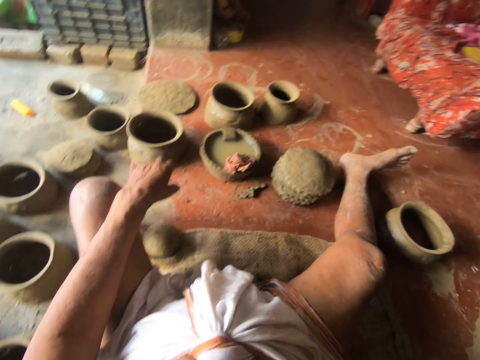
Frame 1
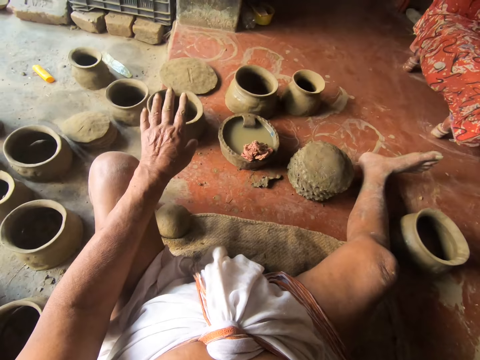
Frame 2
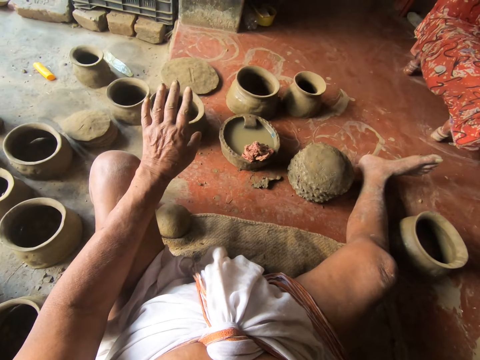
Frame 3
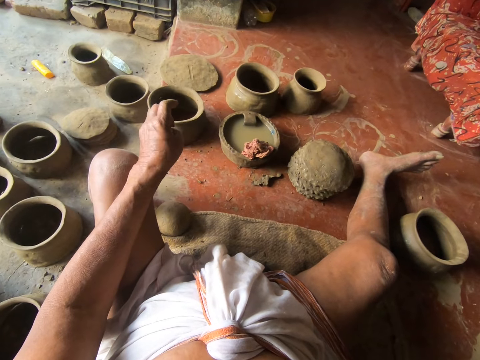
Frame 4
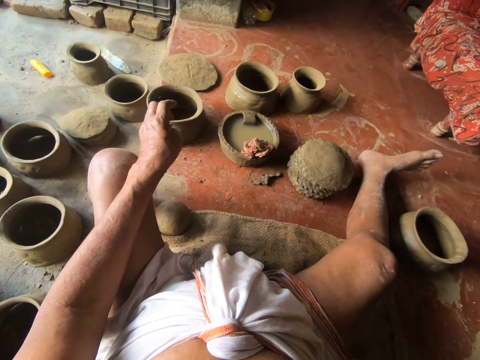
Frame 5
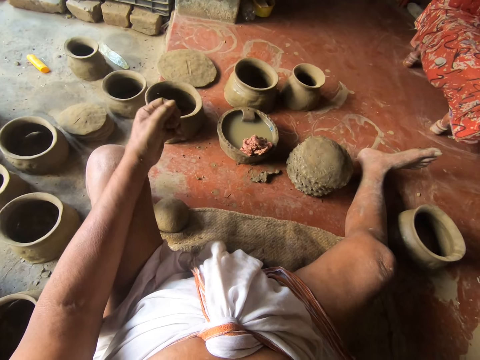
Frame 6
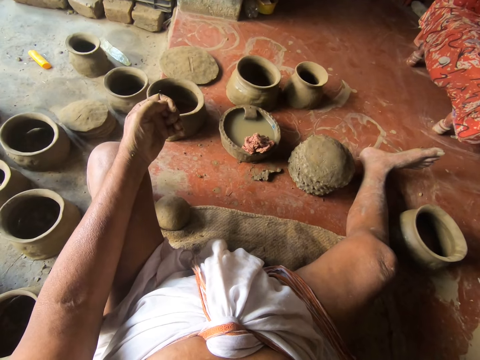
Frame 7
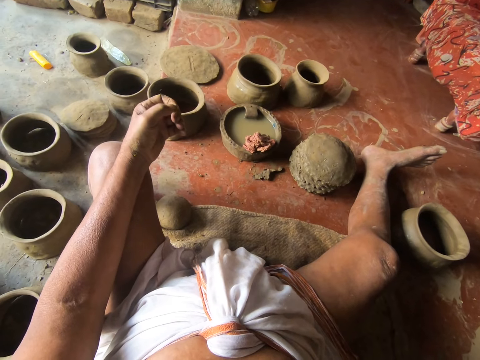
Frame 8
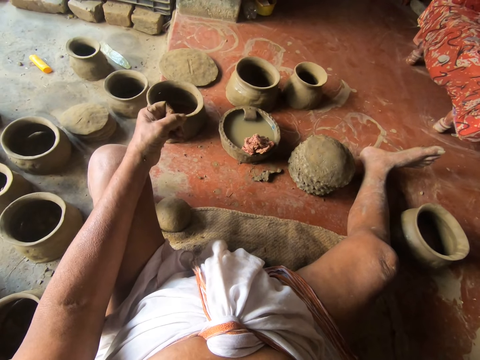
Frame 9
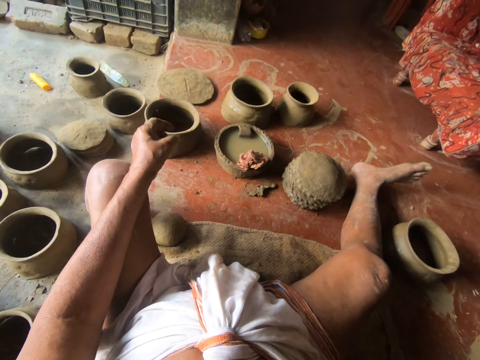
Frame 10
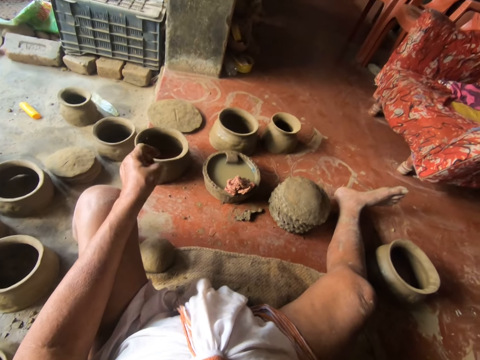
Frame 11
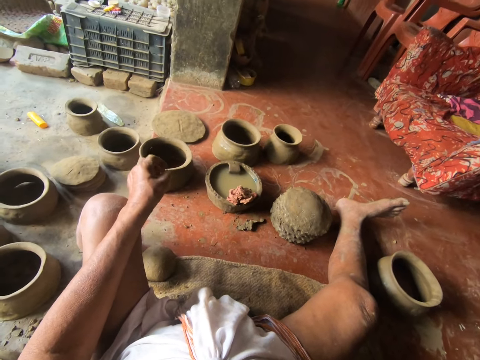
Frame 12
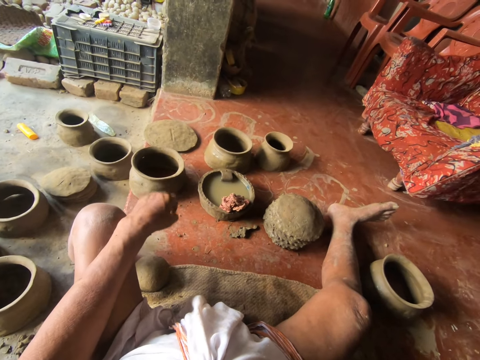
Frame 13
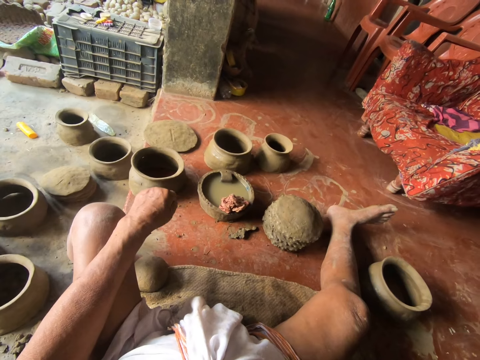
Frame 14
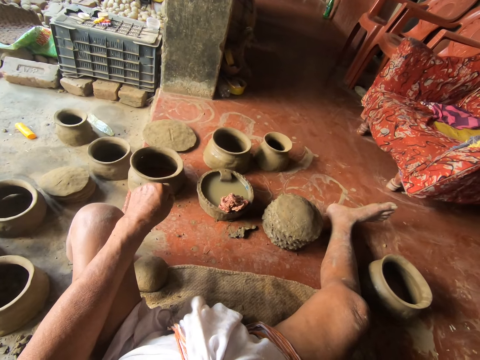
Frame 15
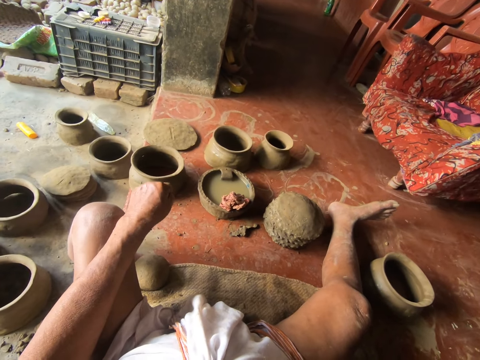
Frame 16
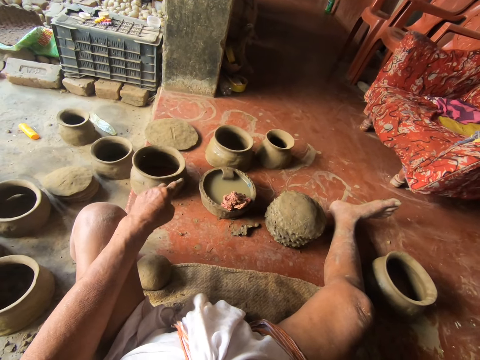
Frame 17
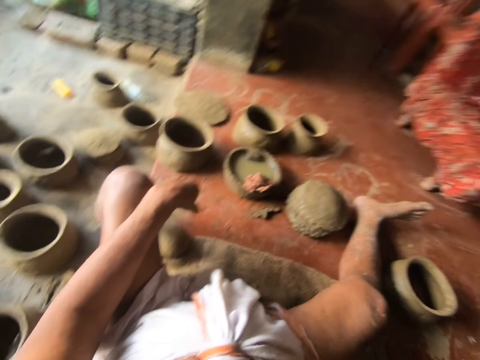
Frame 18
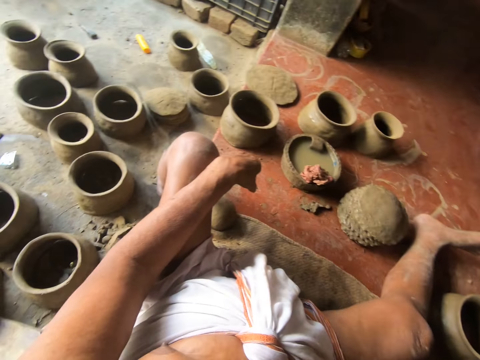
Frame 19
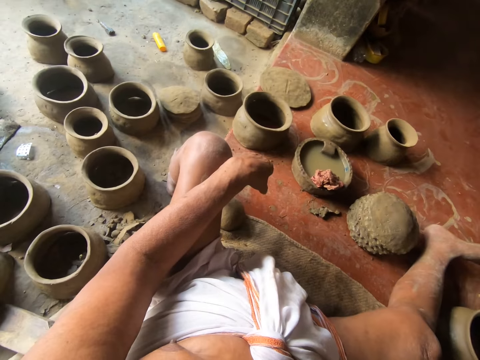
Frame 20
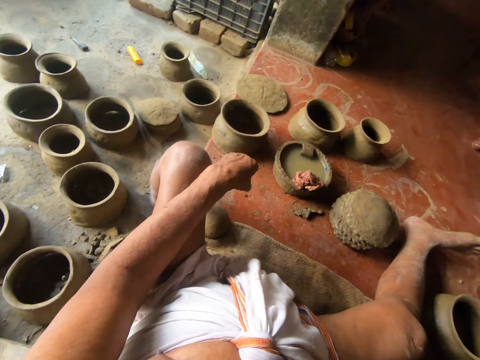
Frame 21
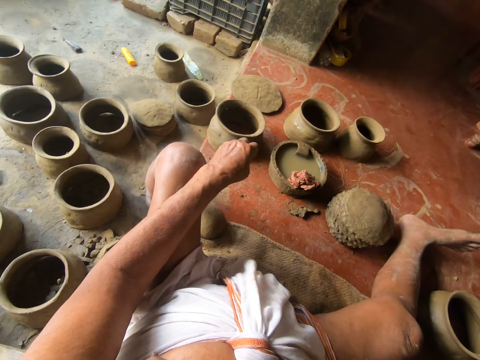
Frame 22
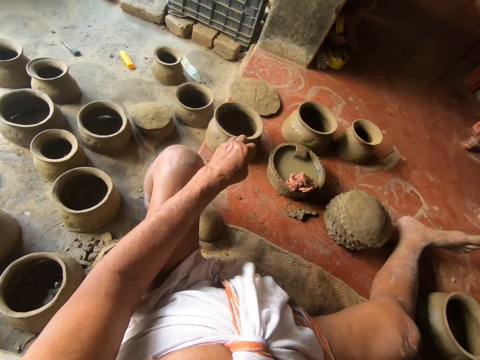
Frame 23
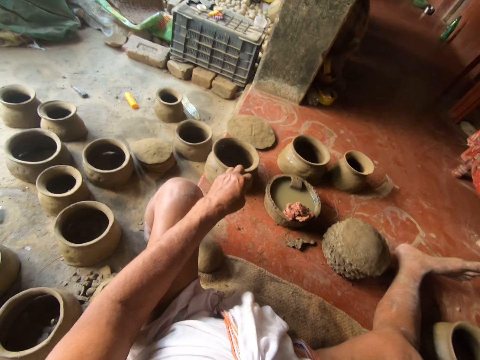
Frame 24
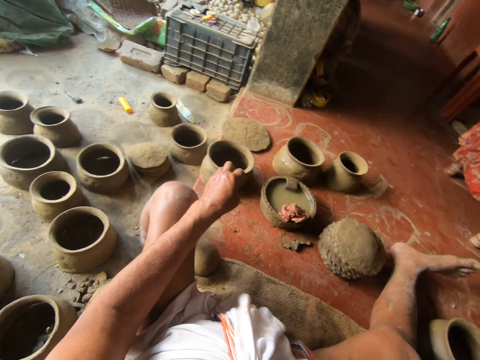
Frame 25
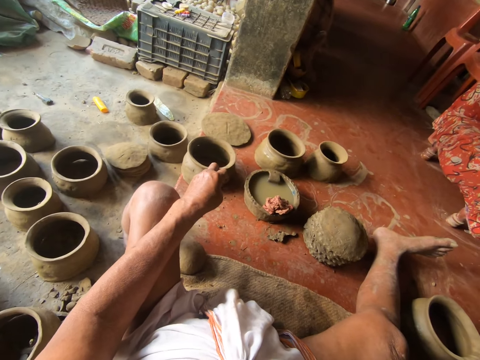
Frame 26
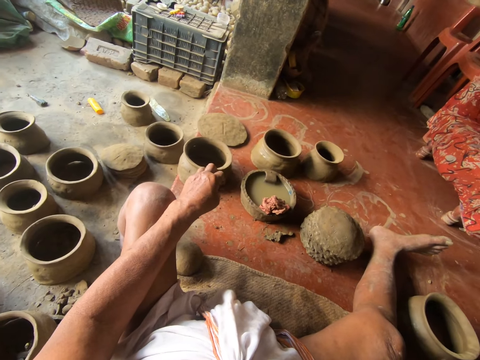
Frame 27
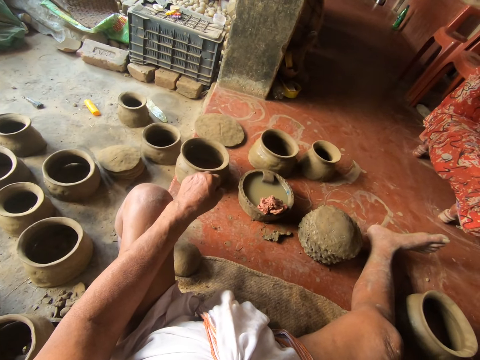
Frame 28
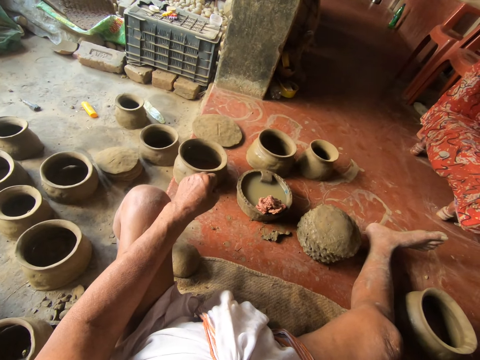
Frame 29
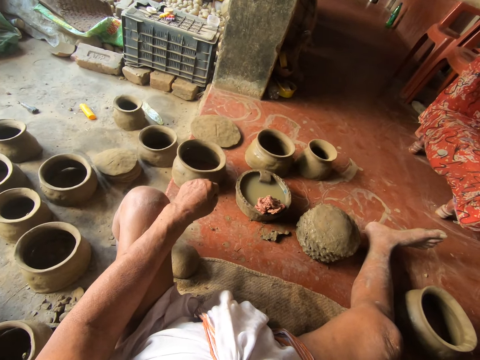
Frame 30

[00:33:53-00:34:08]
The camera wearer looks at his hand. He looks down.

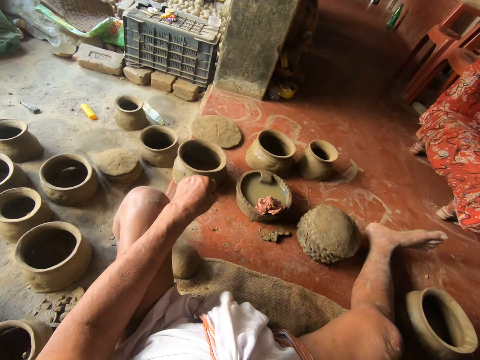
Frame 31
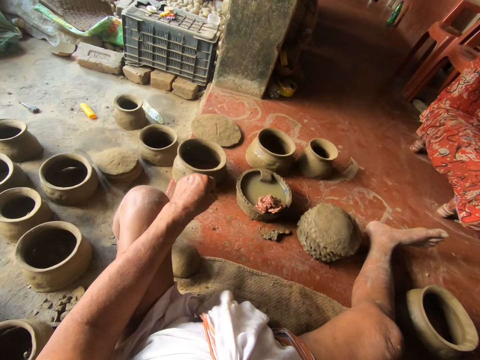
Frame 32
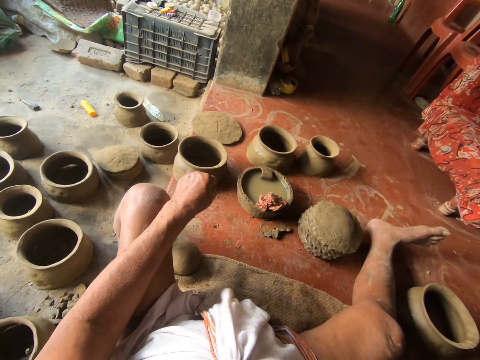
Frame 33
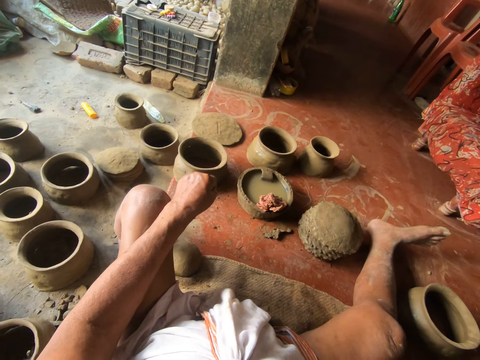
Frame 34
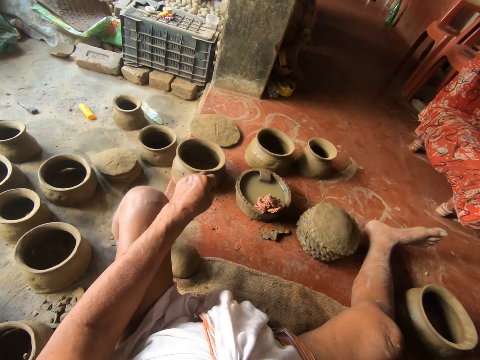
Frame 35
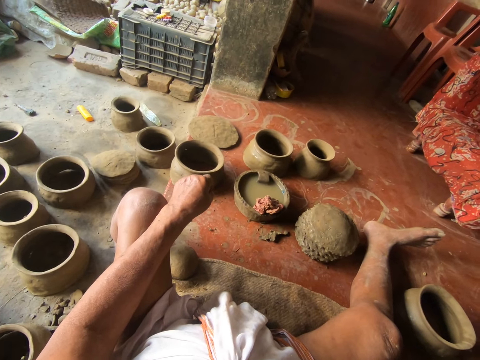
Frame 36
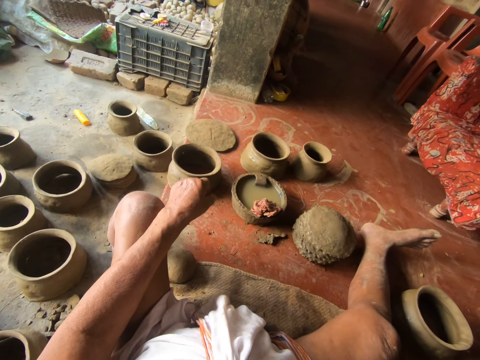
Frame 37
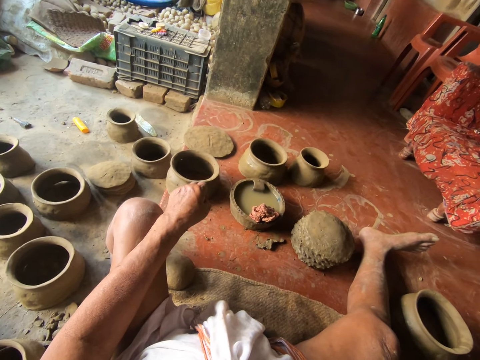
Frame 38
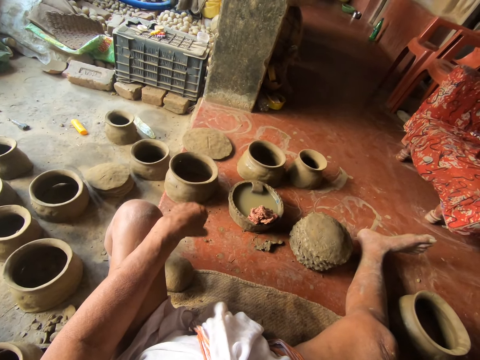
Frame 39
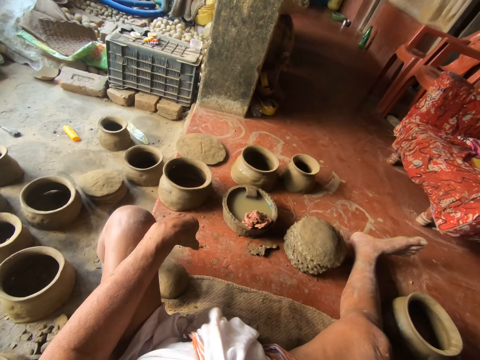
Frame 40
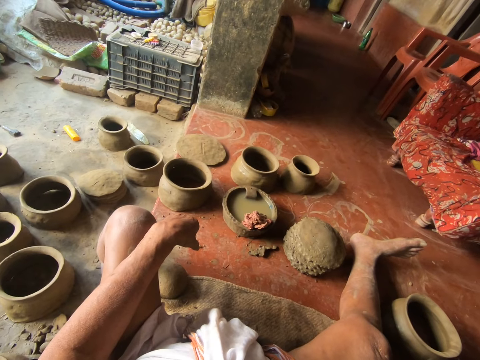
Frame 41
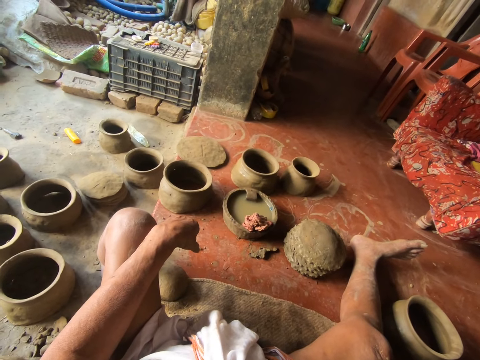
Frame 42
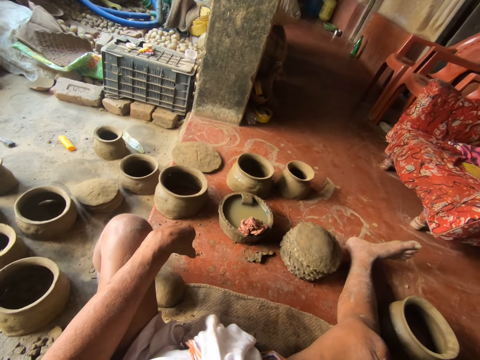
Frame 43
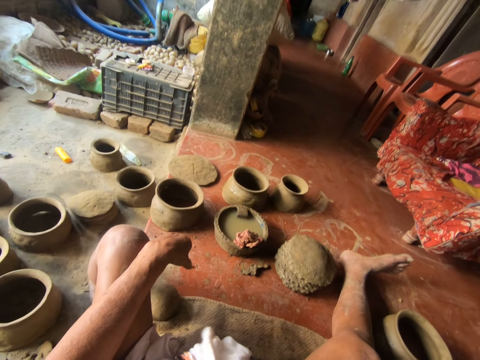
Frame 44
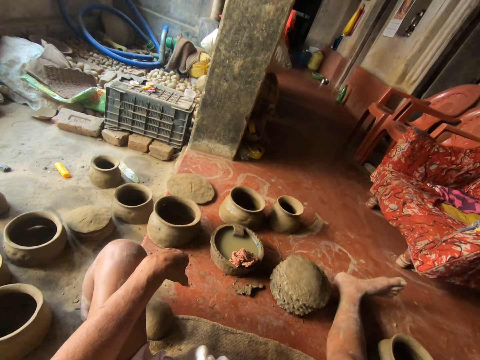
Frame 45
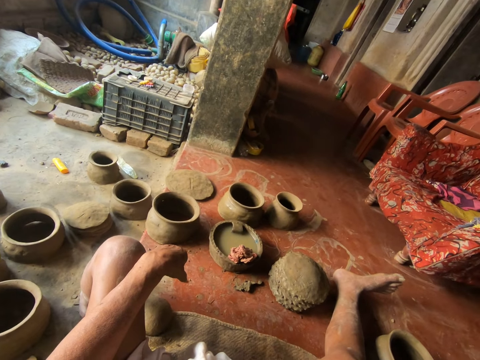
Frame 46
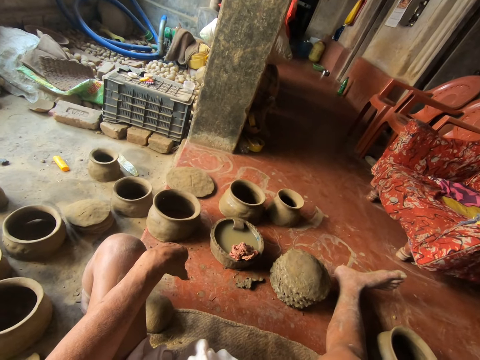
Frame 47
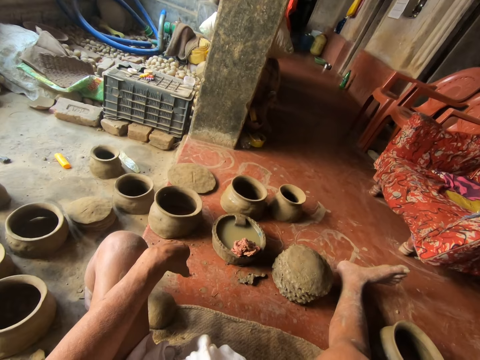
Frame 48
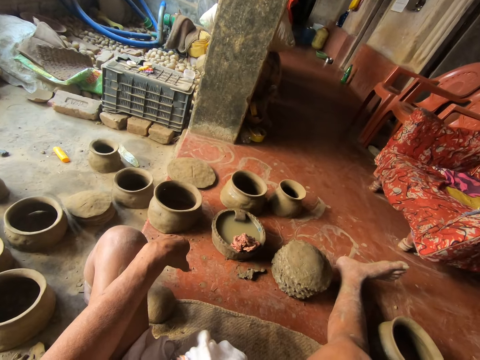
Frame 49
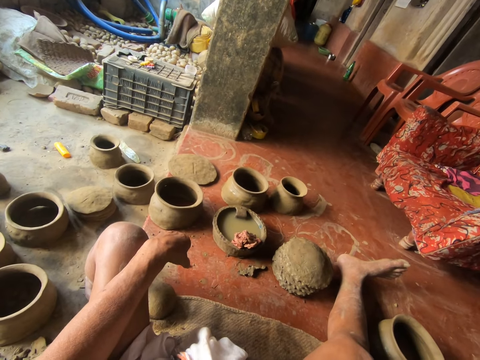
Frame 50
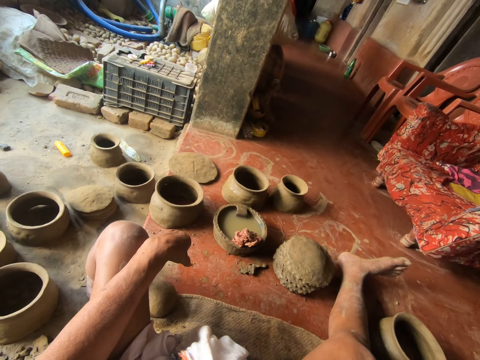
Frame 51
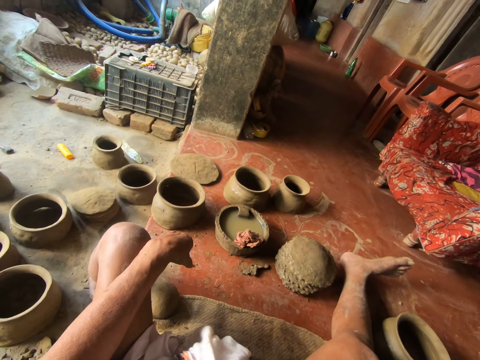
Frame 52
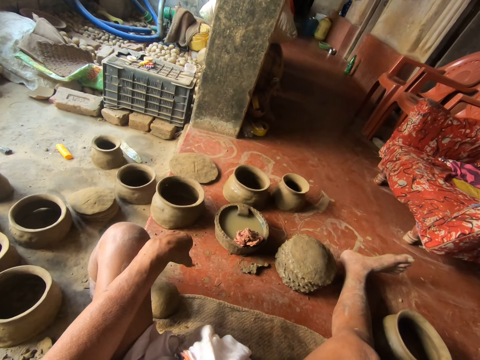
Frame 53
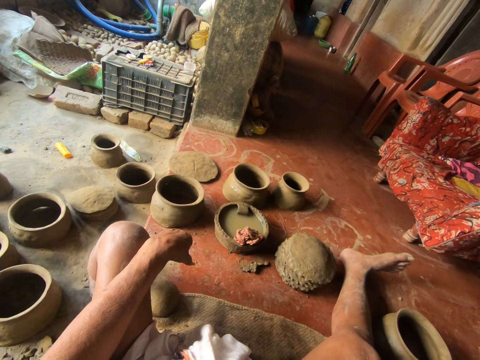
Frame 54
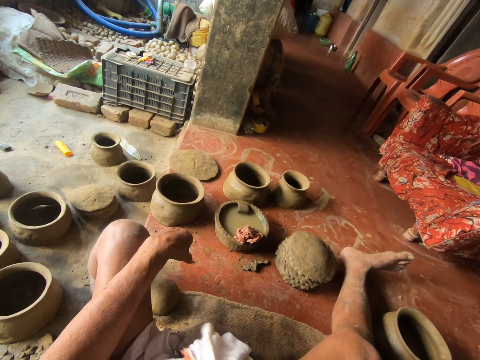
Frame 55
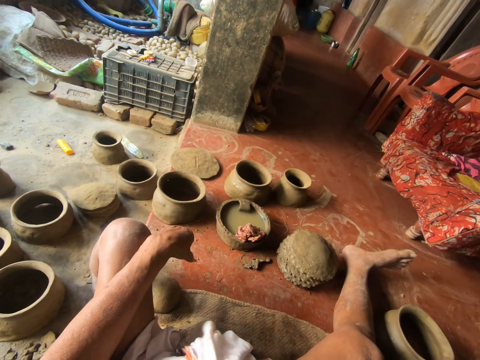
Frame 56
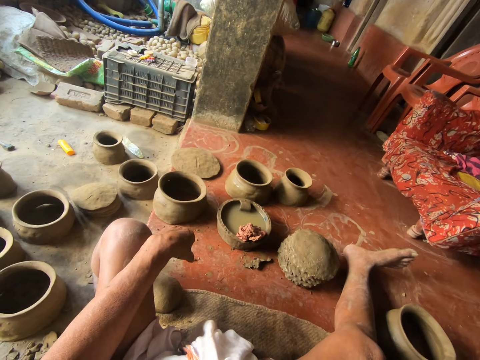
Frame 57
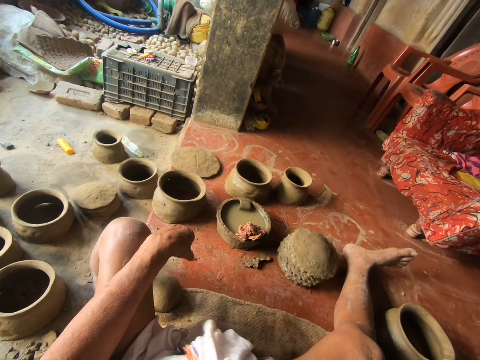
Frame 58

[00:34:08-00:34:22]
The camera wearer looks in front.
